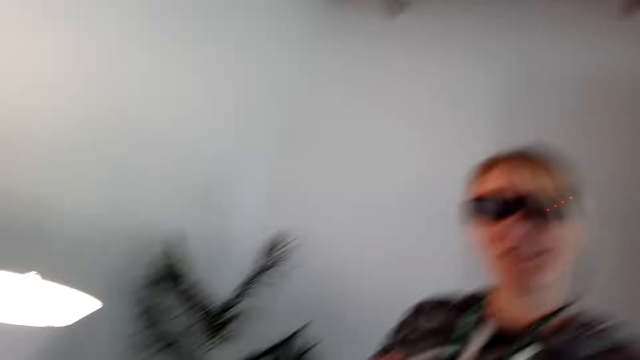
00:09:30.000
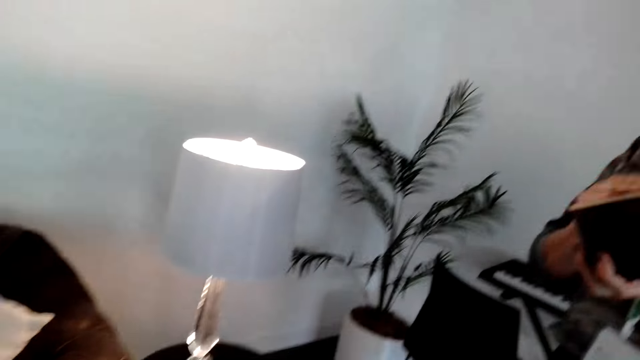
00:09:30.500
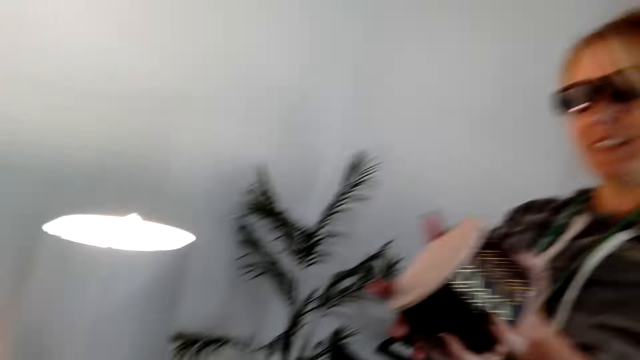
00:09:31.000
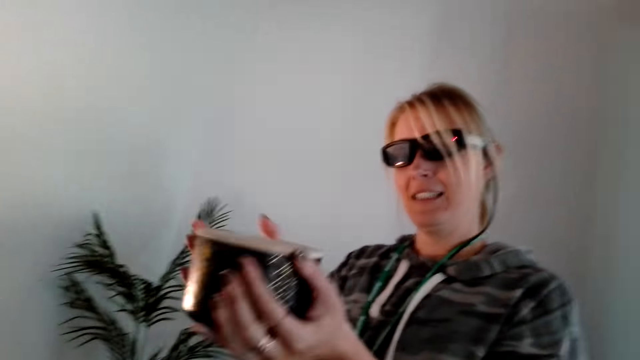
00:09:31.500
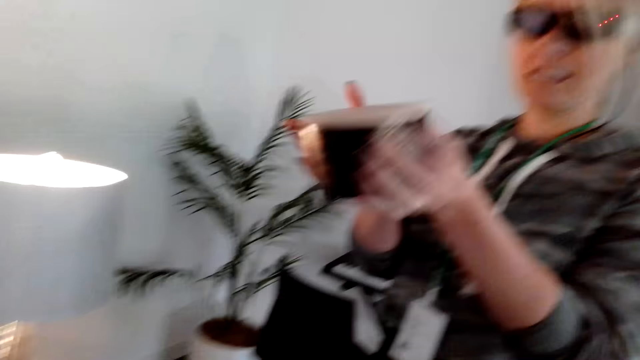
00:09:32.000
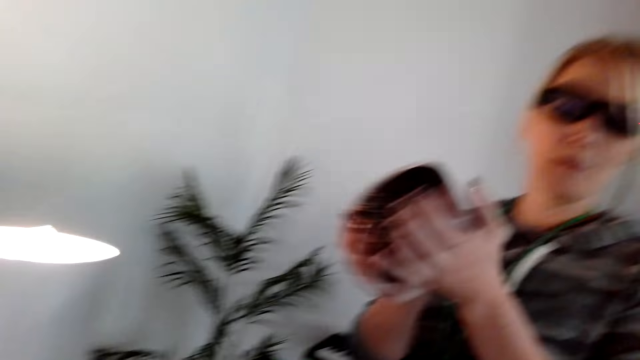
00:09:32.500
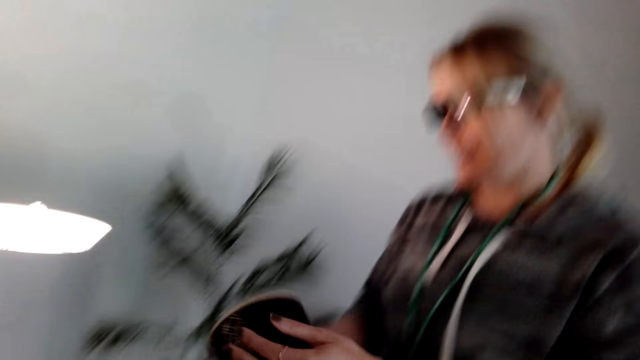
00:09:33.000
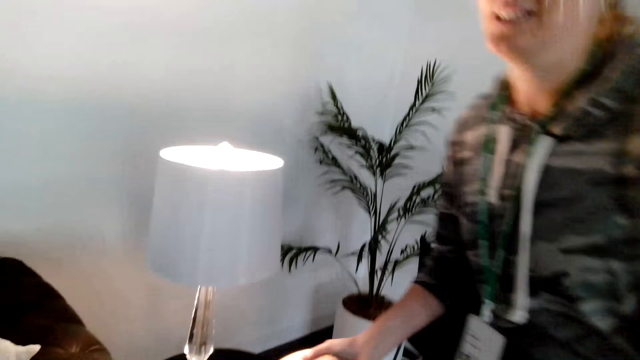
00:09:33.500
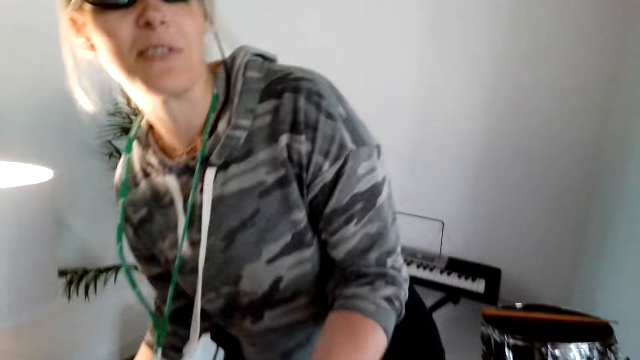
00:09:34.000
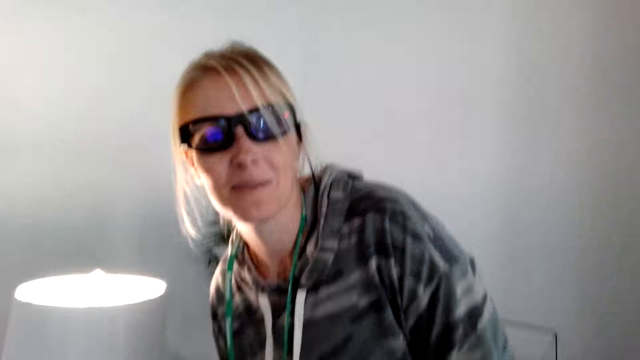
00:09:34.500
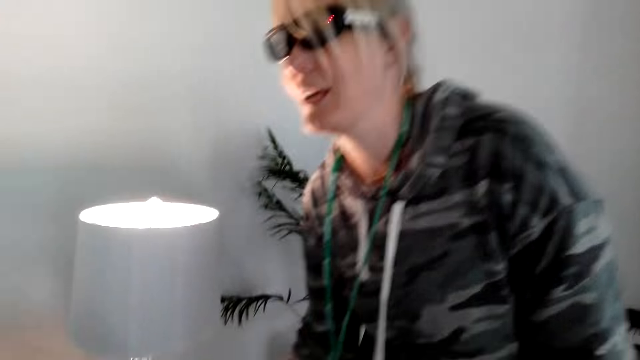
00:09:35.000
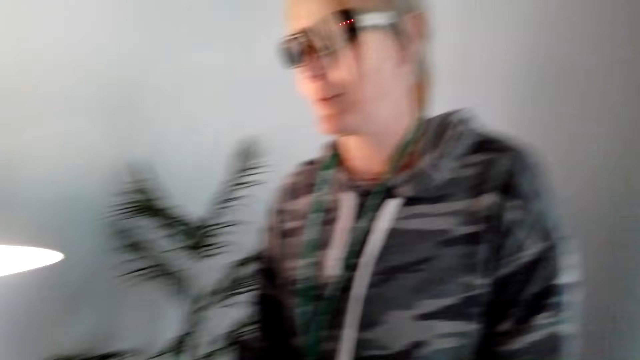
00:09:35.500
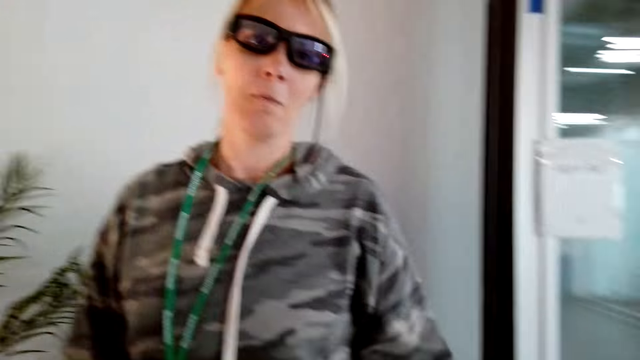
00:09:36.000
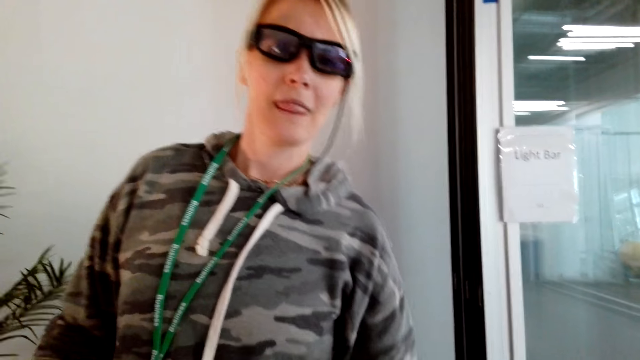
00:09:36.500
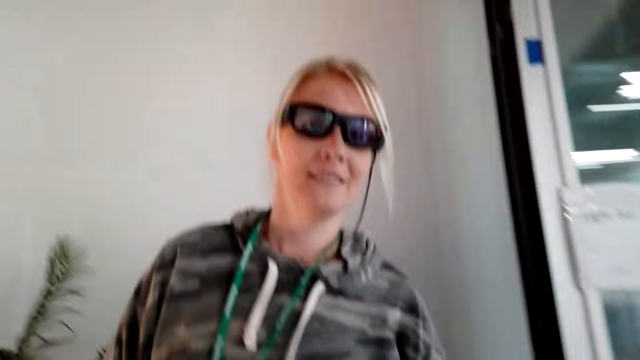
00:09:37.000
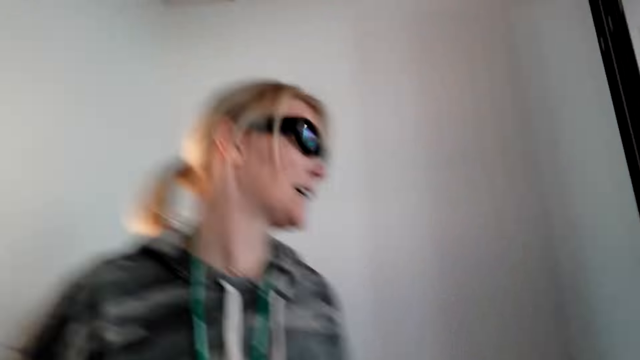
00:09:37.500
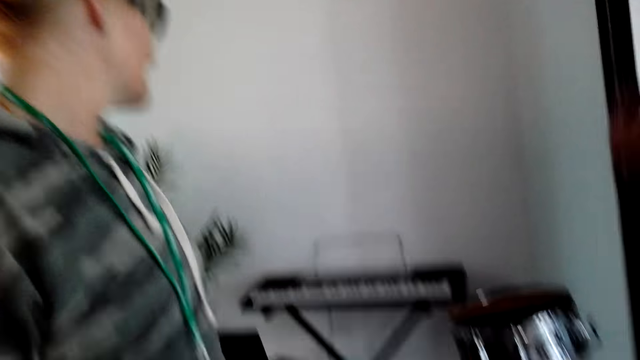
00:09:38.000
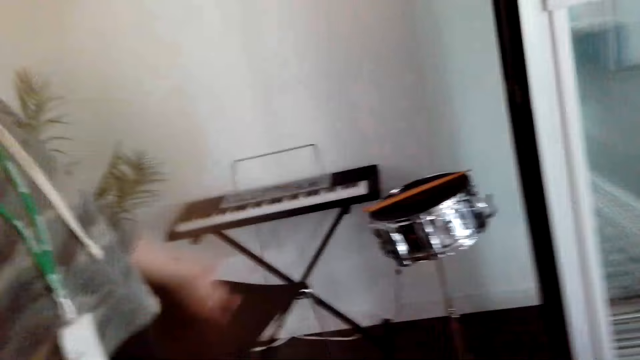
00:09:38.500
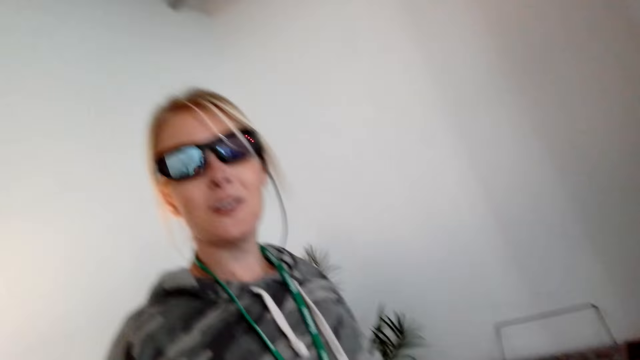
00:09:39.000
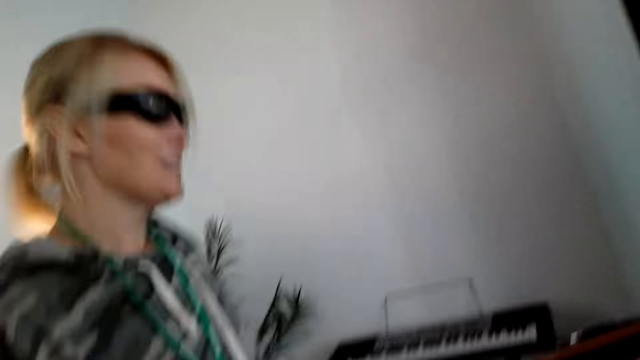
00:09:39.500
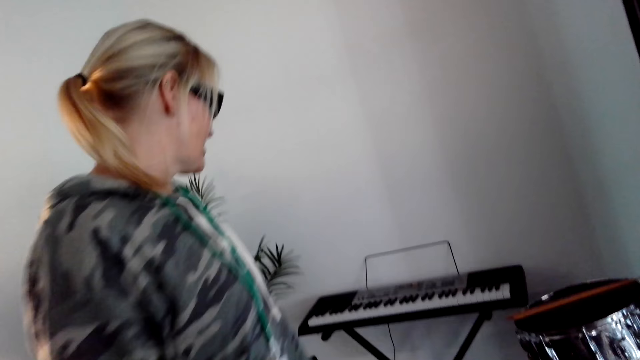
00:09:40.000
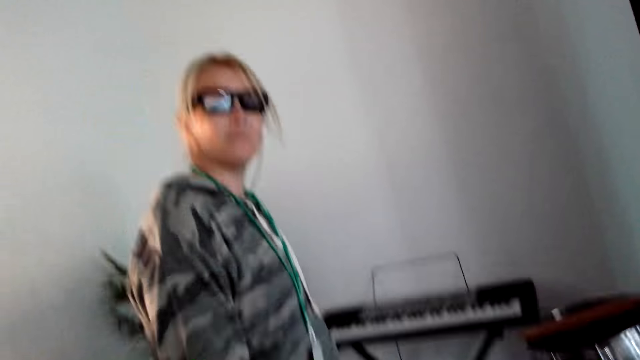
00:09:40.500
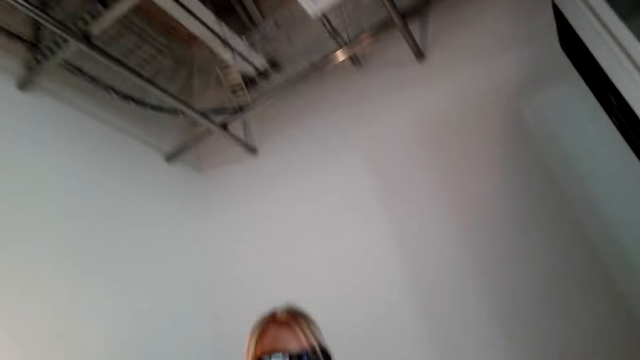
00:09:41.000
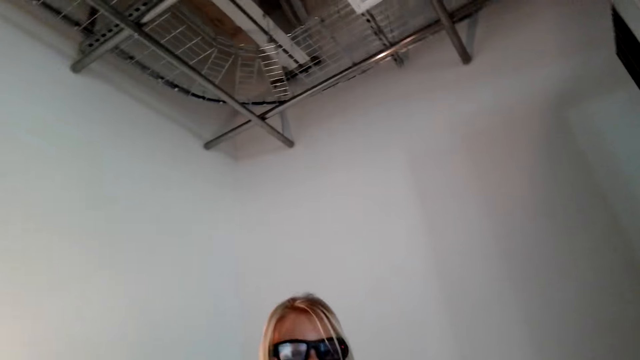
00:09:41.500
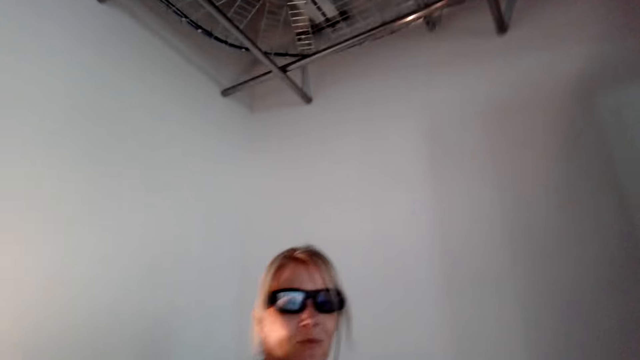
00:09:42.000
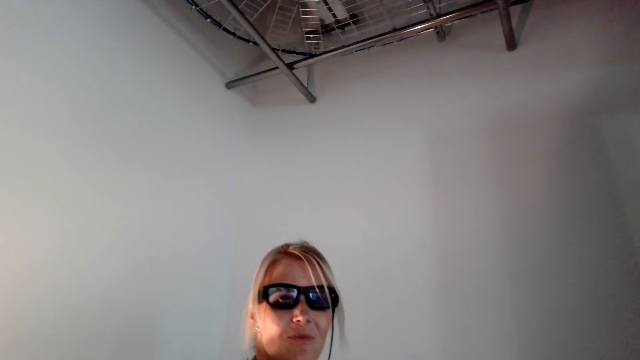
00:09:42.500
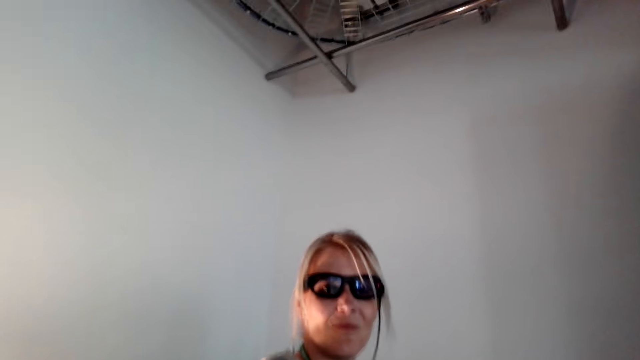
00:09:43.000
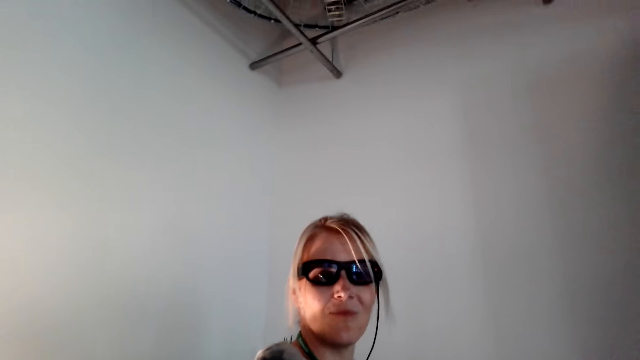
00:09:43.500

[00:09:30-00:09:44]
The camera wearer talks with the person. The person talks with the camera wearer. The camera wearer talks with the person. The person puts something on the lamp stand. The person talks with the camera wearer. The camera wearer talks with the person. The person looks back, points at a musical instrument, and talks with the camera wearer. The camera wearer talks with the person.

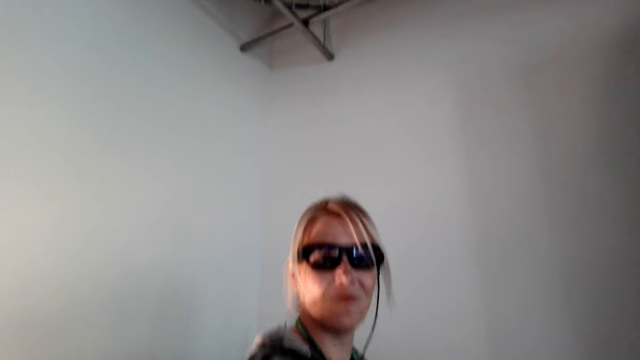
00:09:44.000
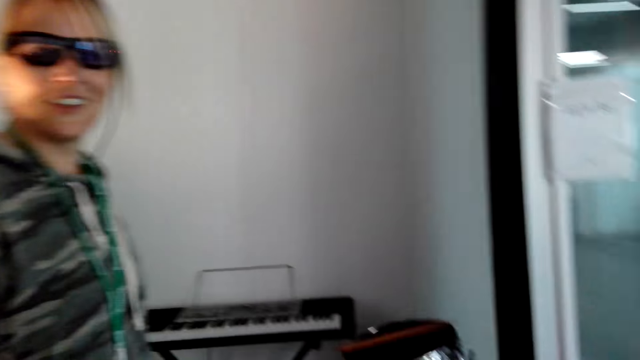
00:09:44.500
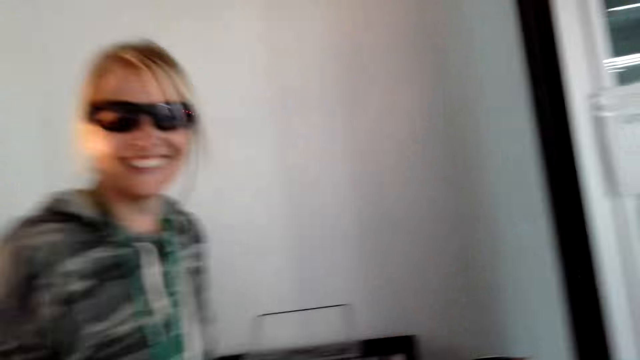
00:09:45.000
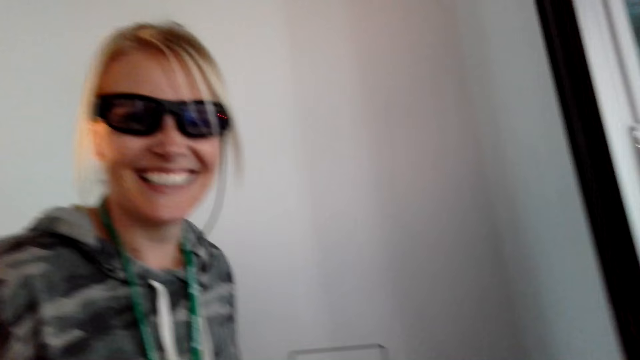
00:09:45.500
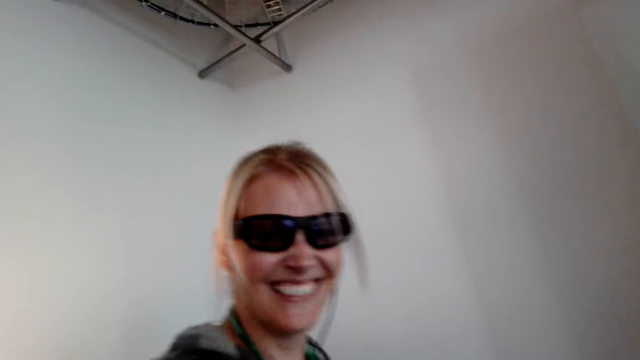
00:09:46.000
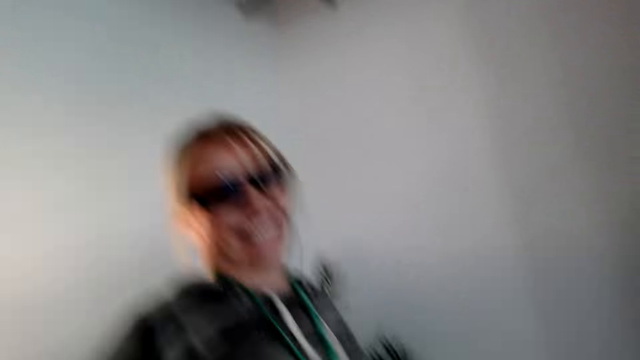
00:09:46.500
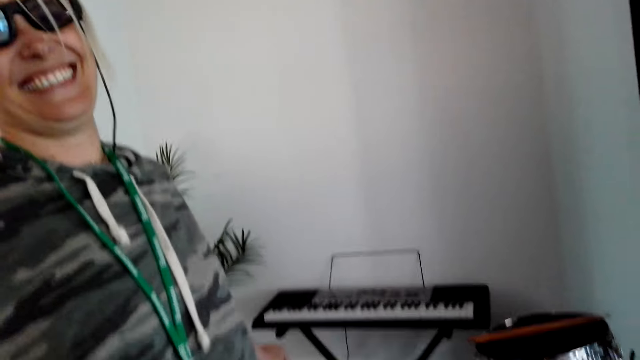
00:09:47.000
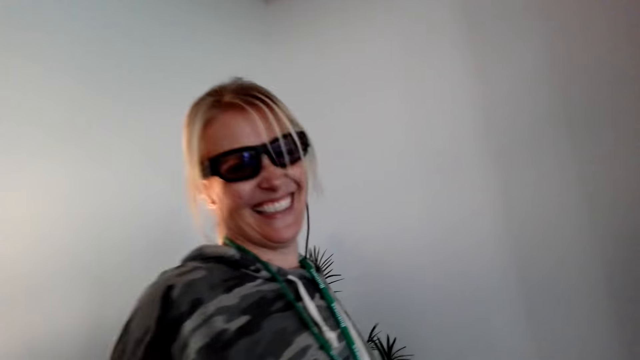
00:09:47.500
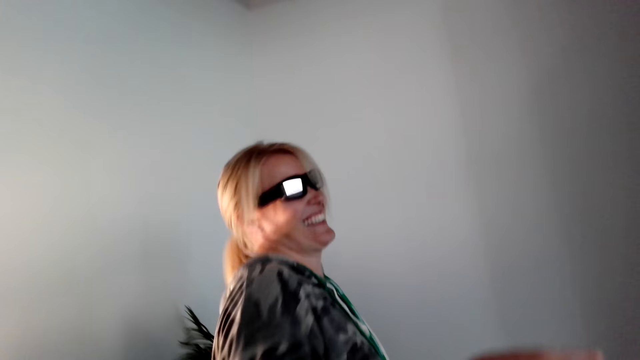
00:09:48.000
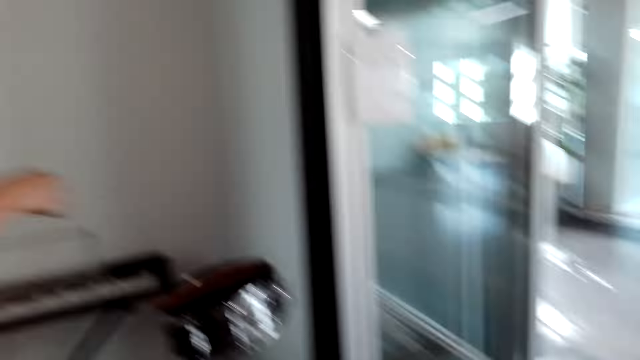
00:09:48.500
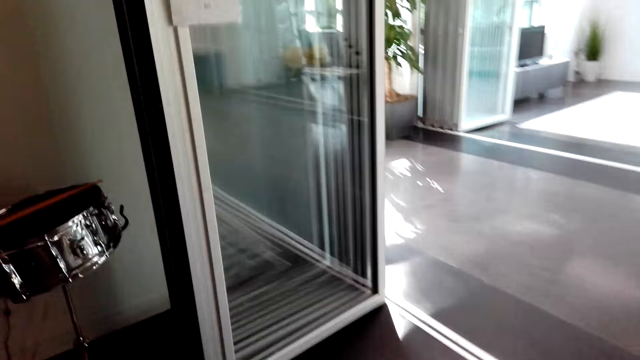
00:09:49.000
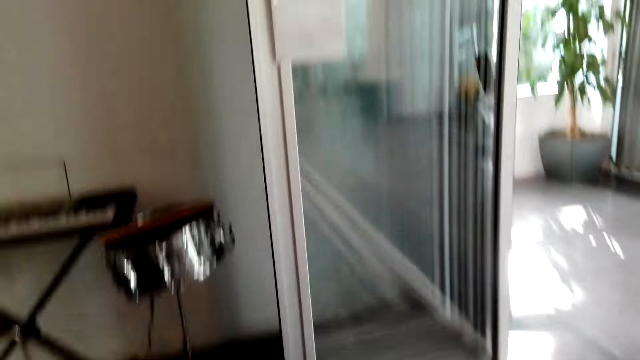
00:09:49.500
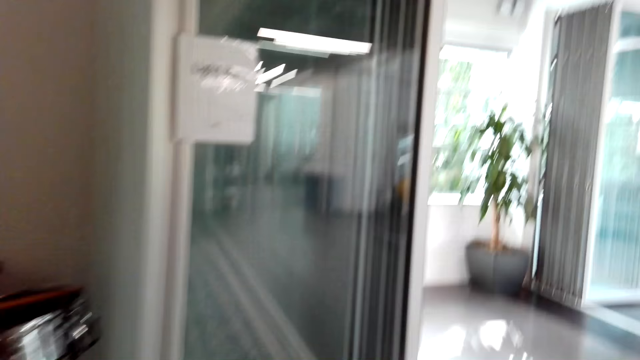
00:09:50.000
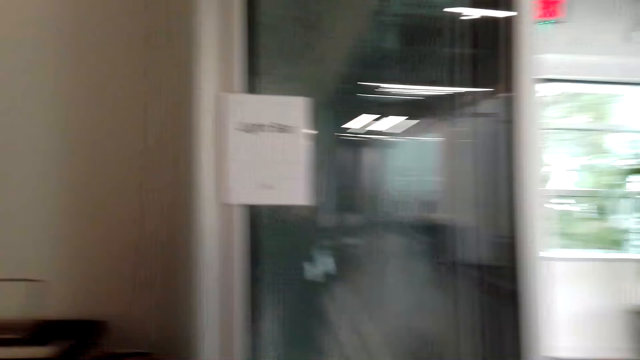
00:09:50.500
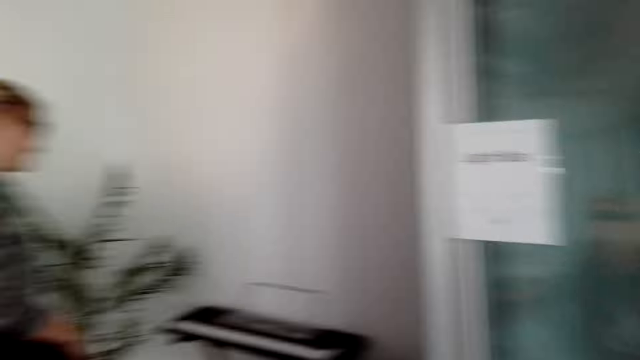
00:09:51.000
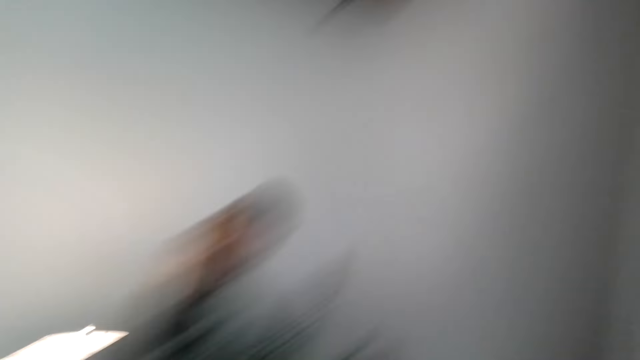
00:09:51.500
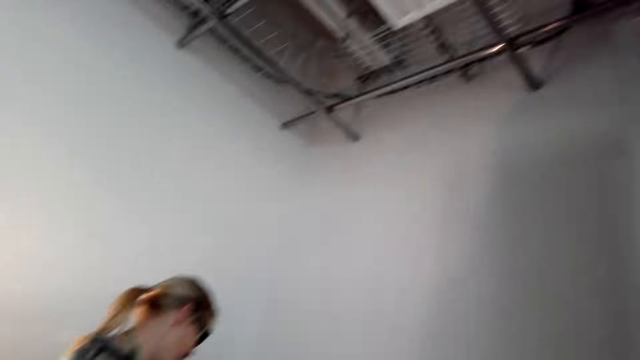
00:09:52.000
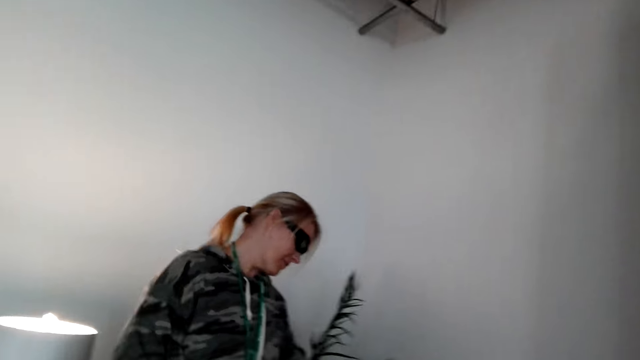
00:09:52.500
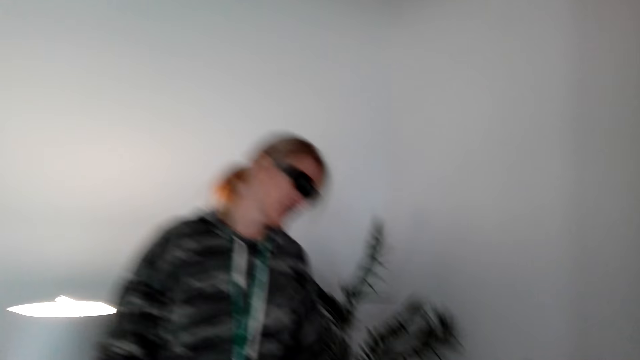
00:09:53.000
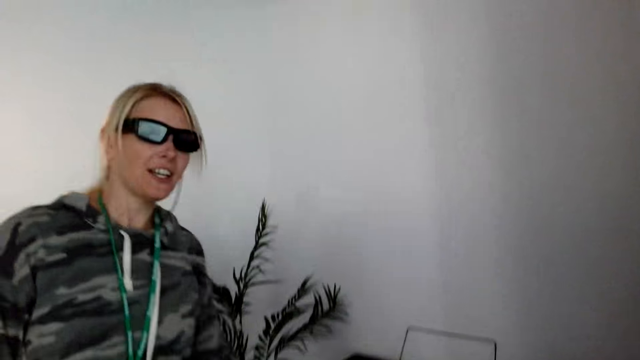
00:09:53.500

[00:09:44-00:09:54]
The person laughs. The camera wearer talks with the person. The person talks with the camera wearer.
